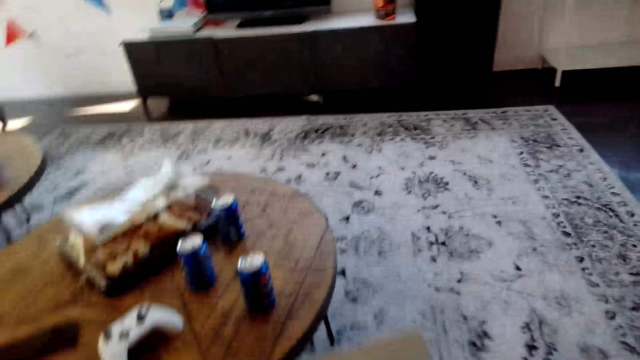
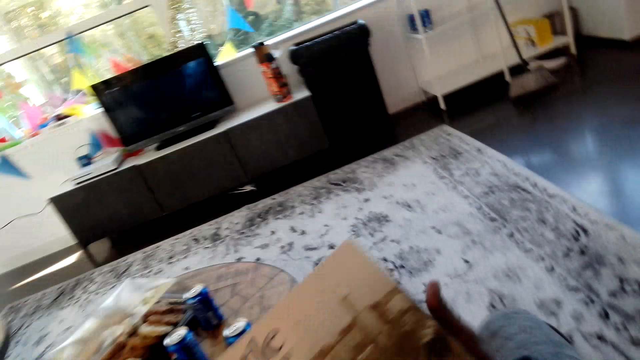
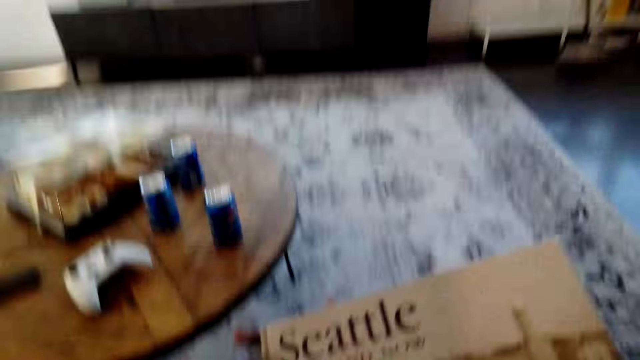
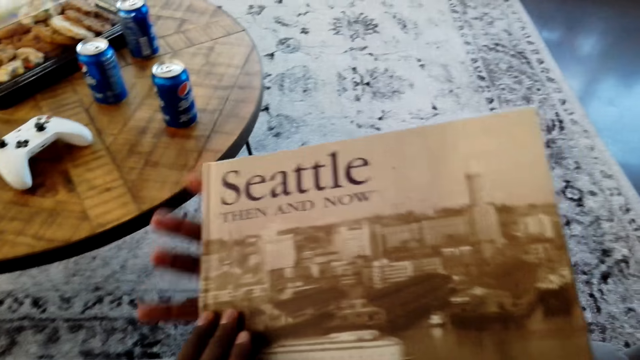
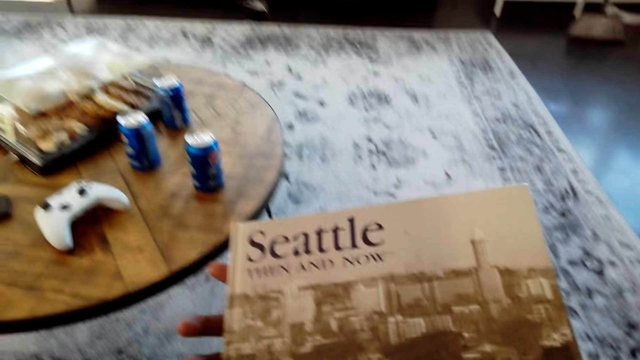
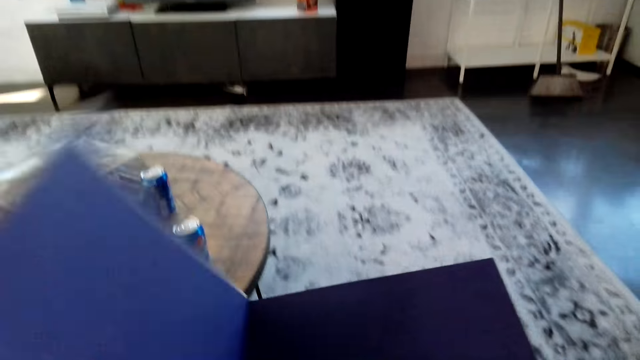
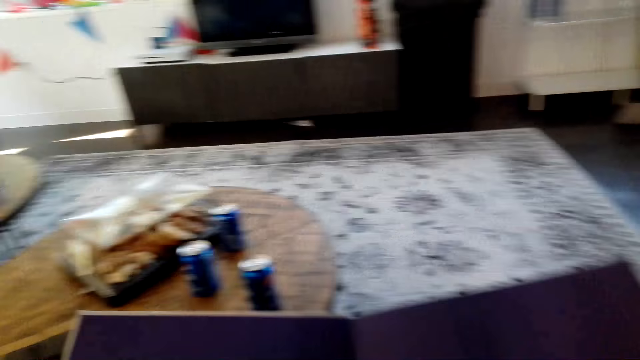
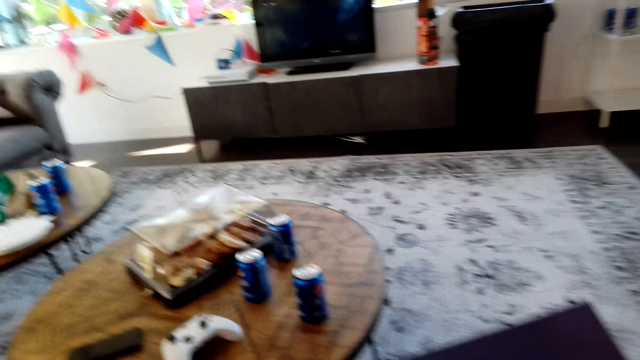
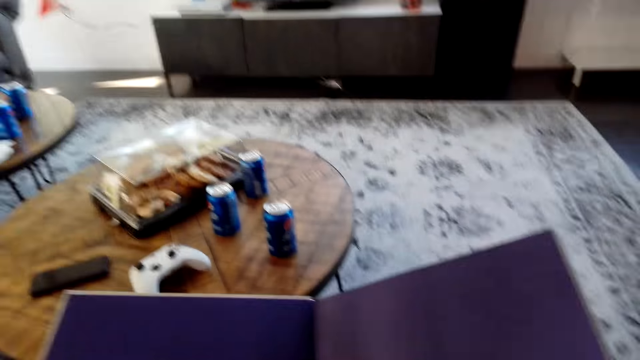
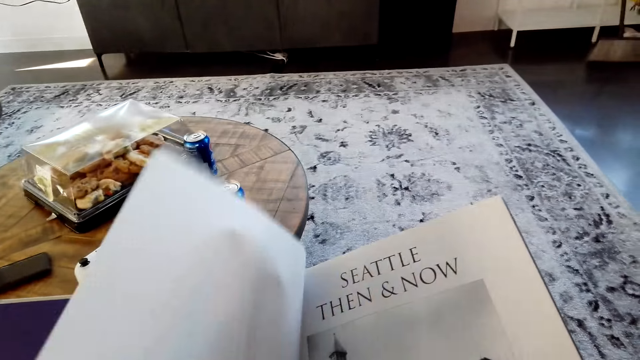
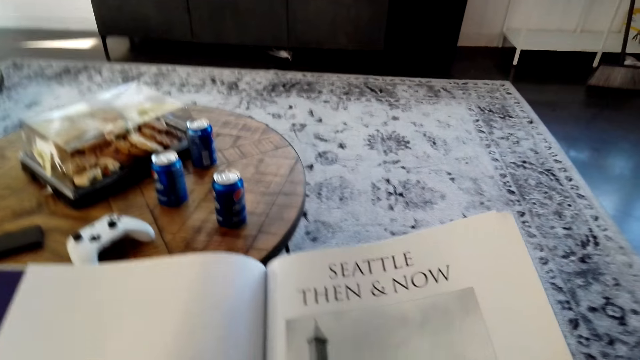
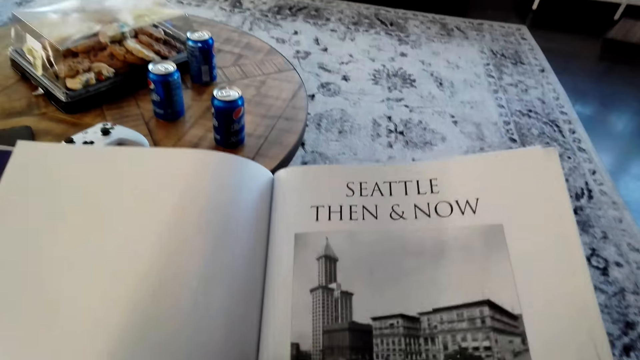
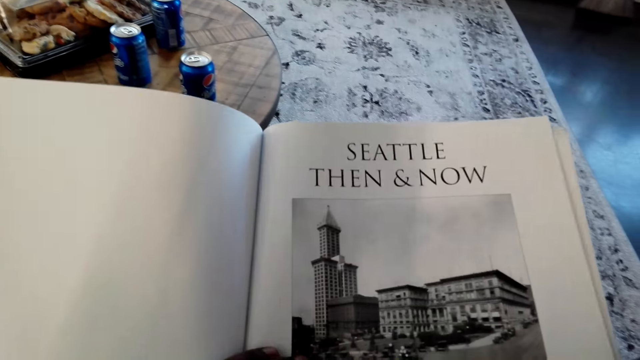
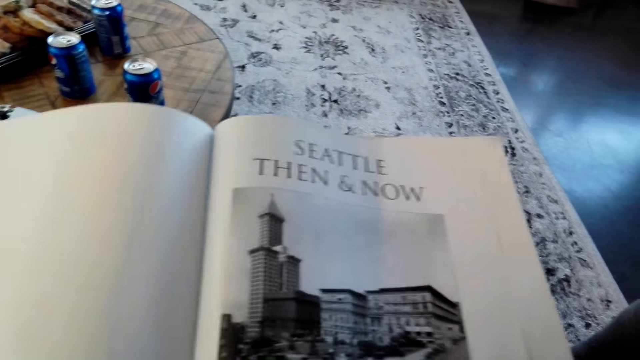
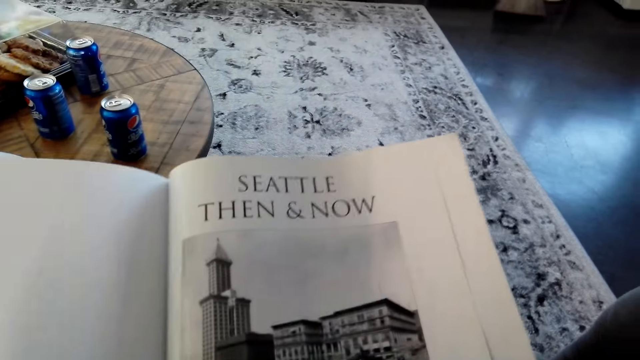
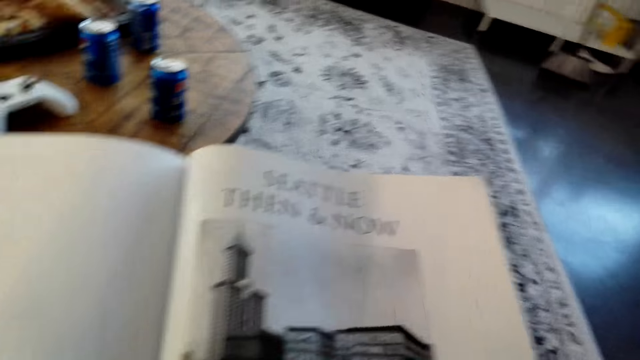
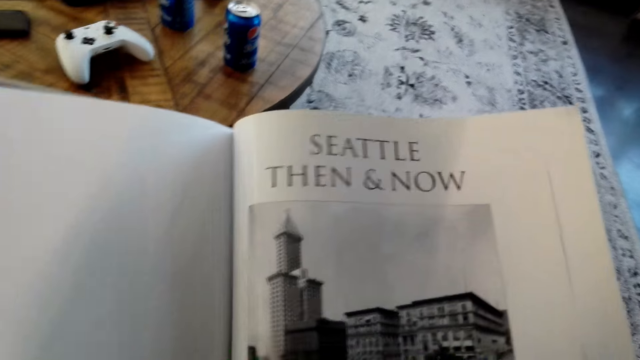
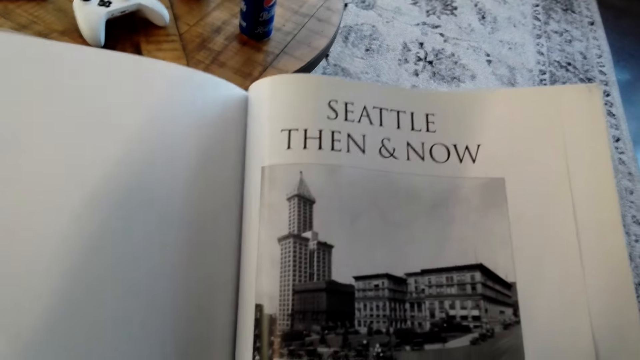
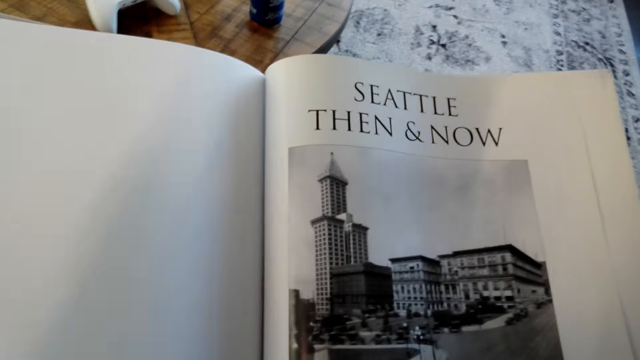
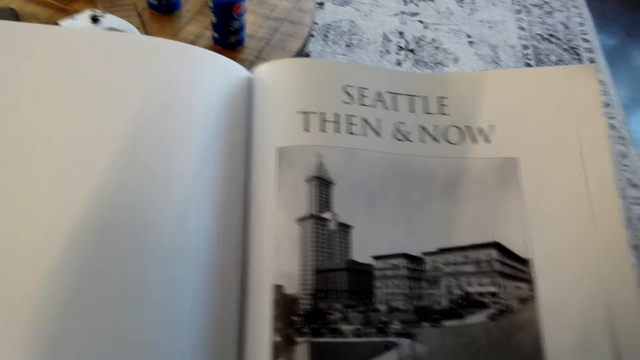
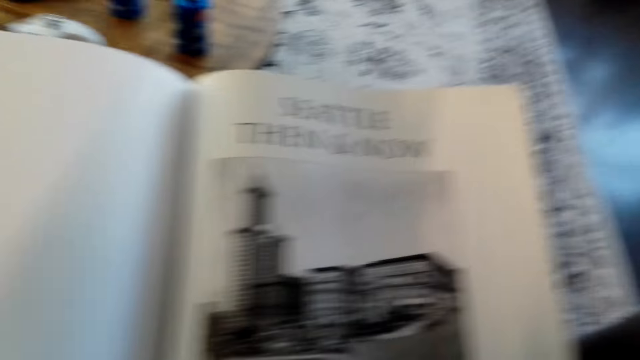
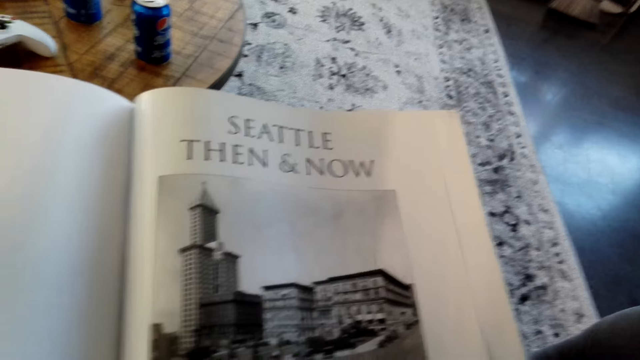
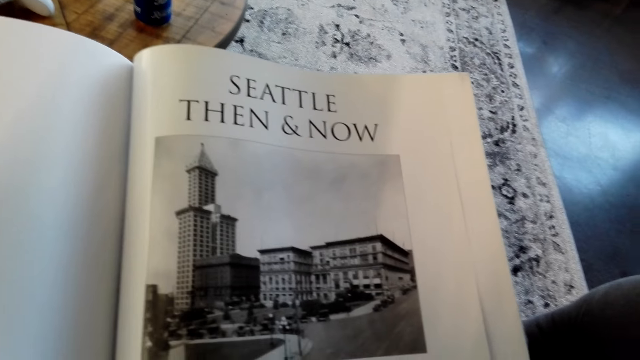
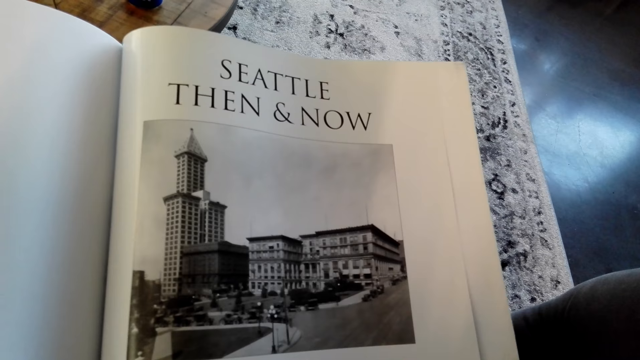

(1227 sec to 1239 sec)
The camera wearer sits on the couch. They open the magazine. They flip a page. They read the magazine.

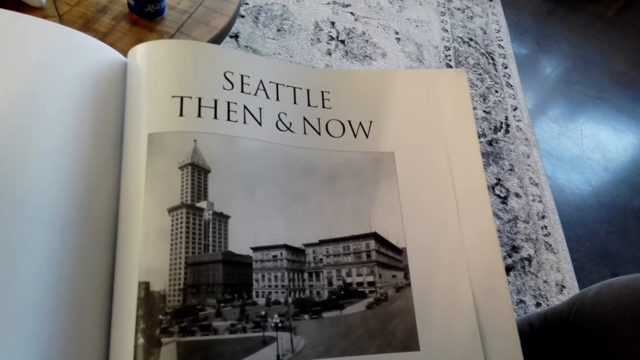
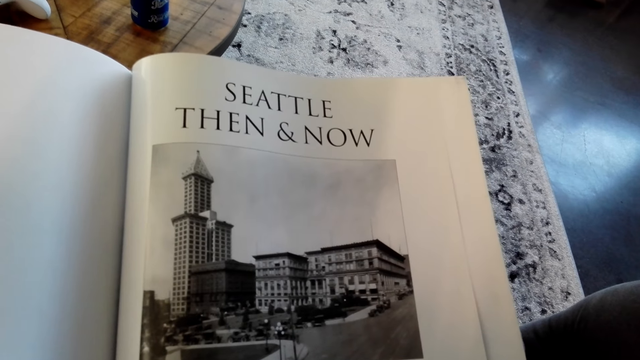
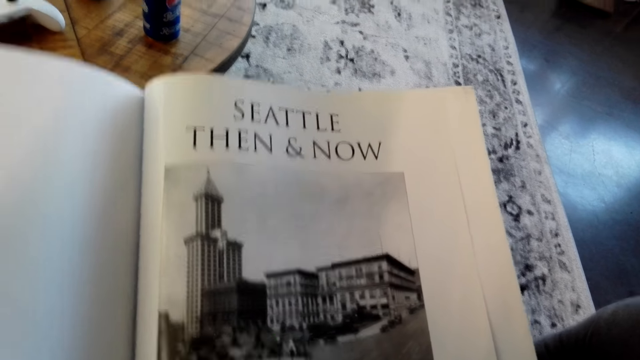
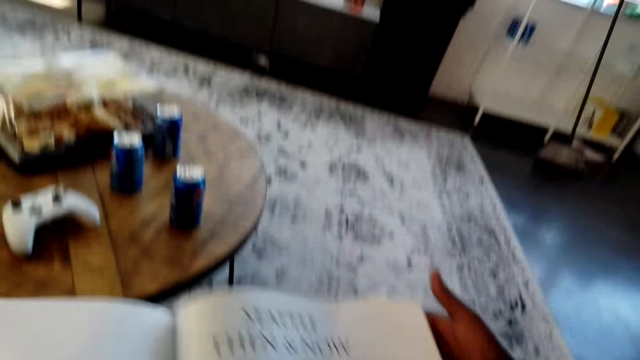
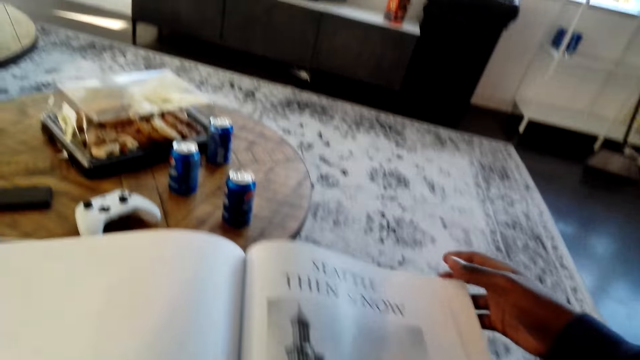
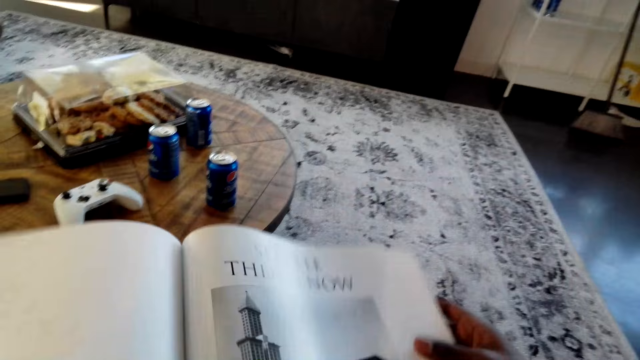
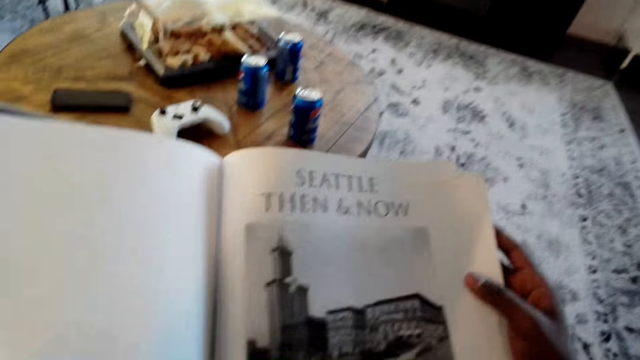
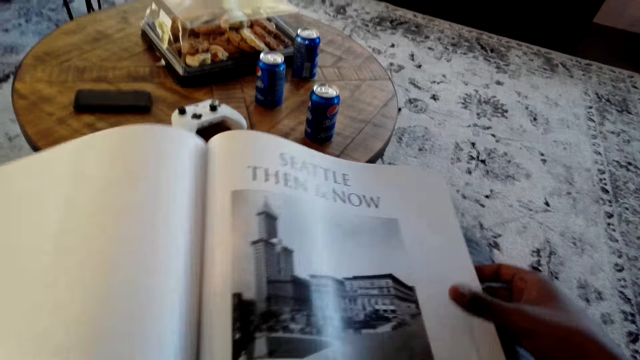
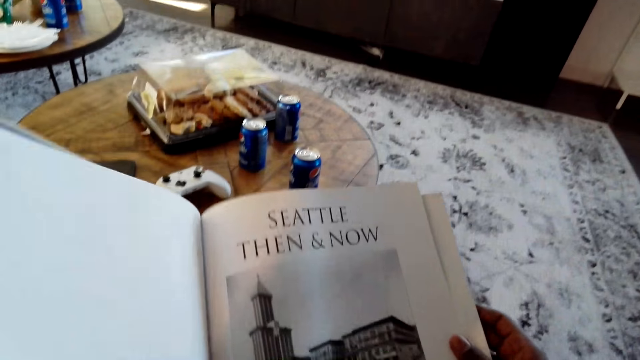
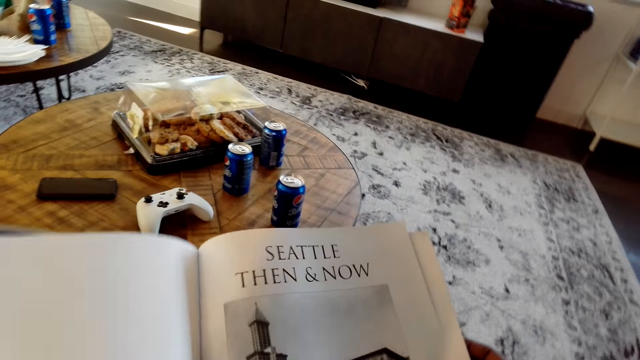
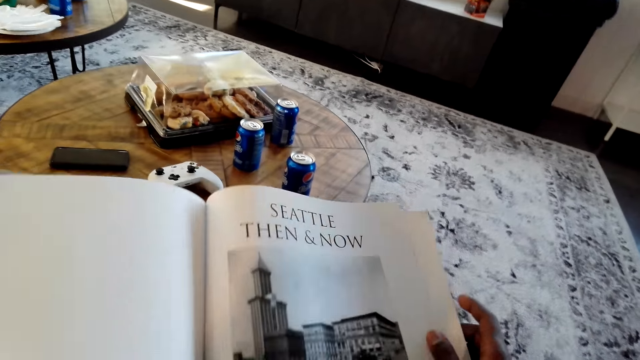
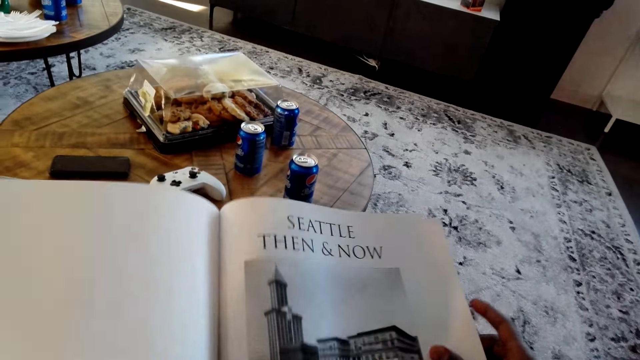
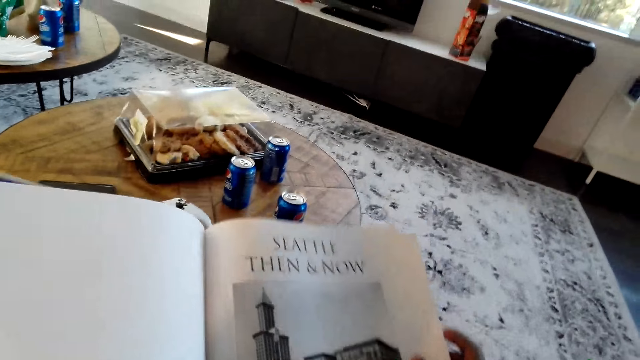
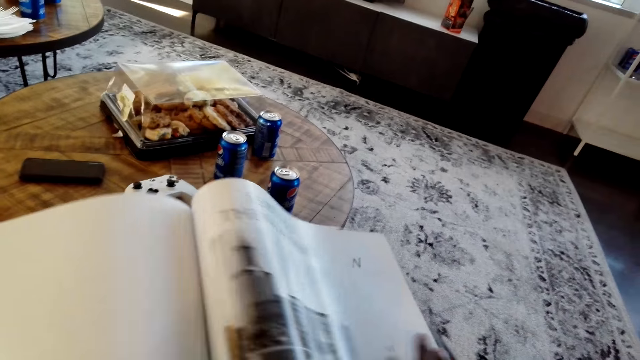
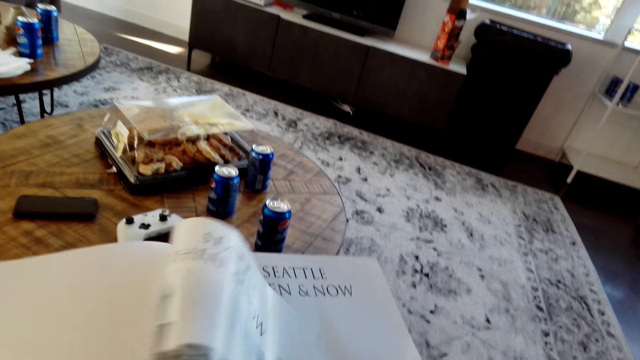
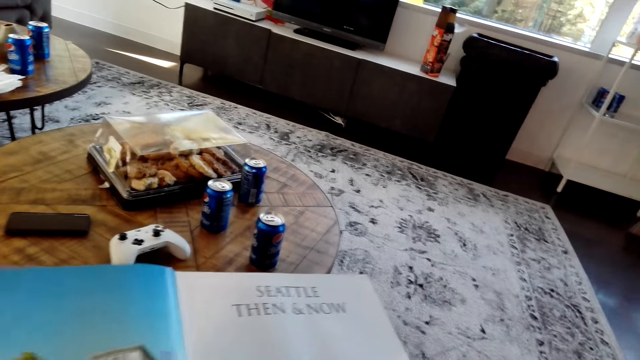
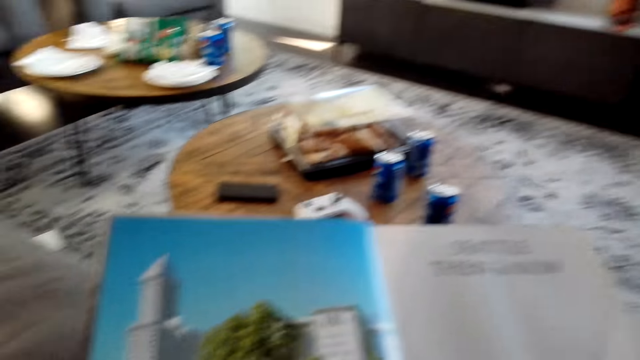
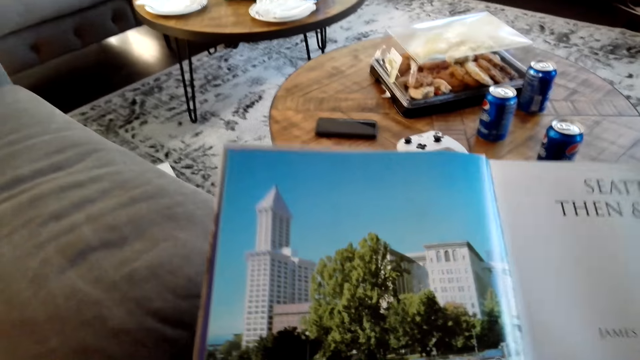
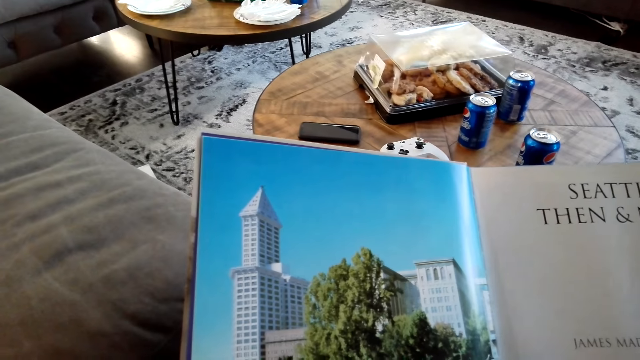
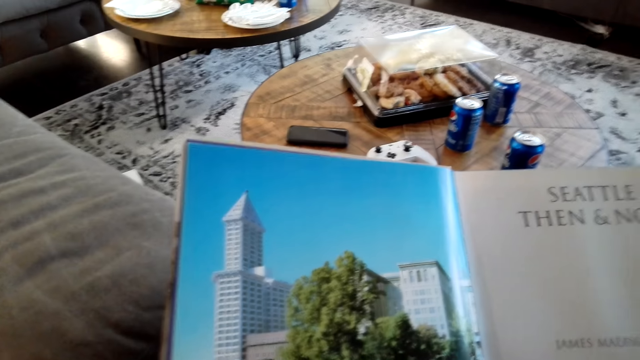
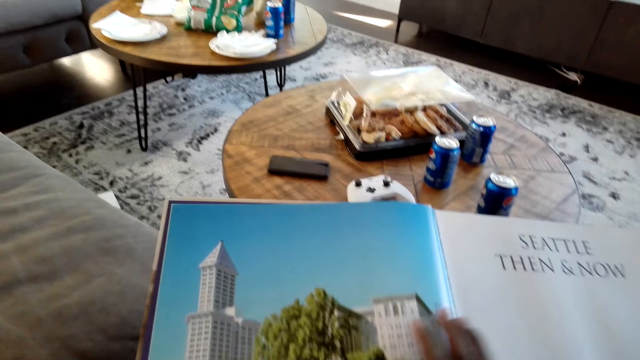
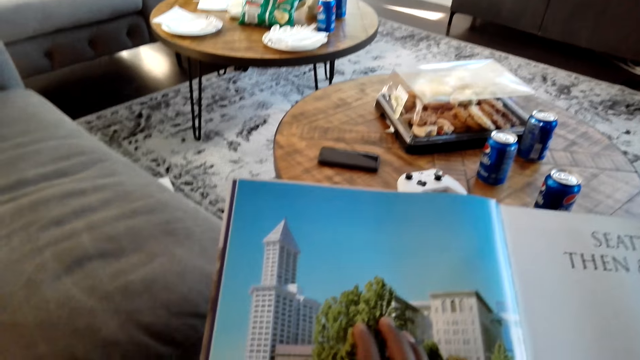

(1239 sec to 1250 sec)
The camera wearer flips a page. They read the magazine.
